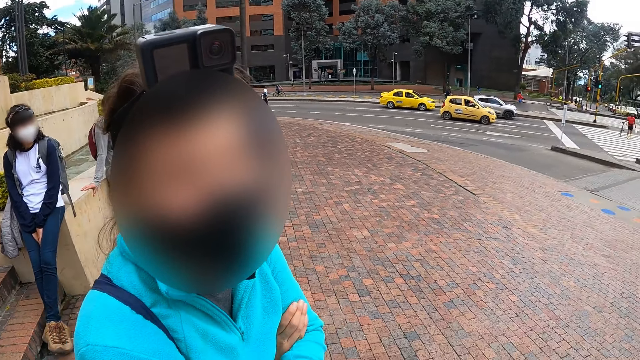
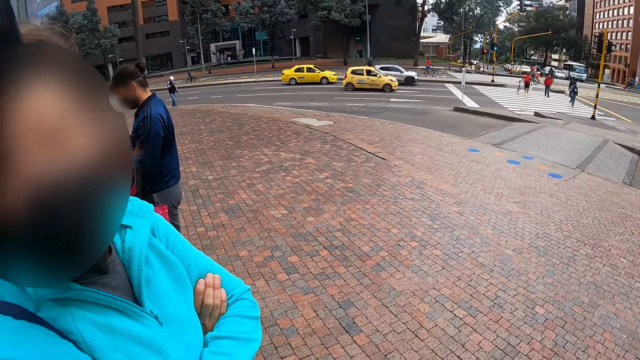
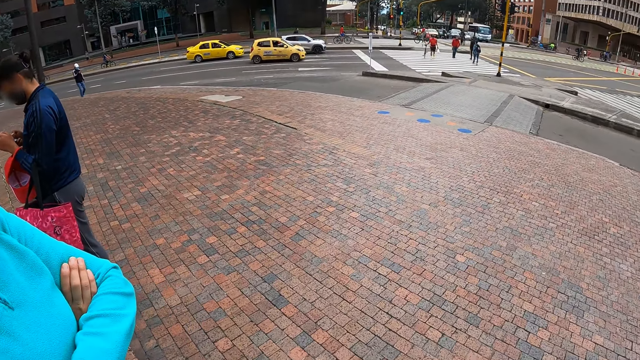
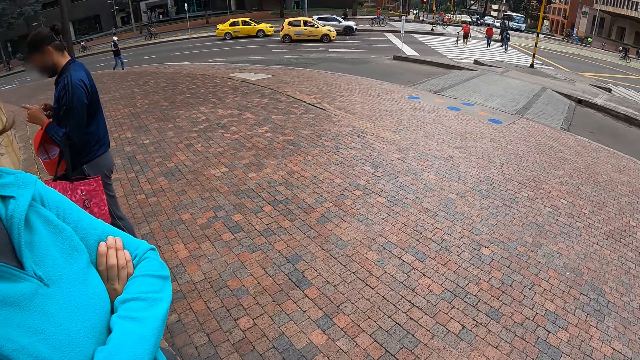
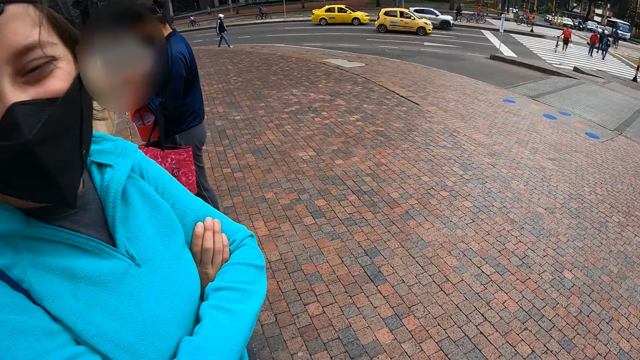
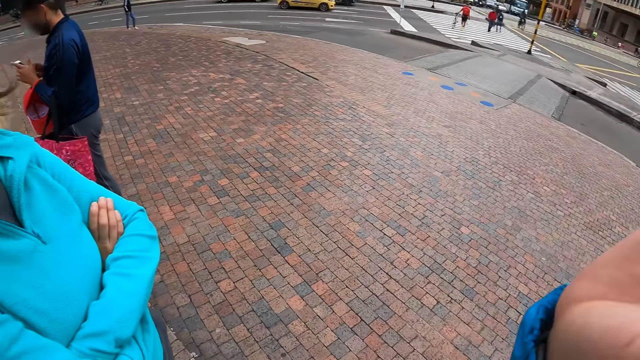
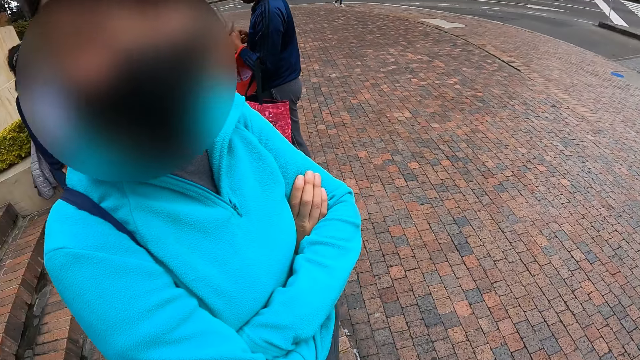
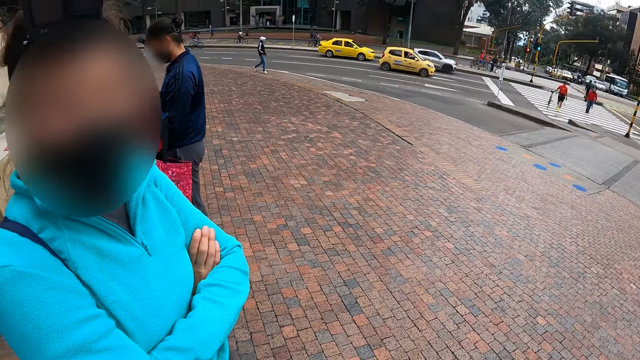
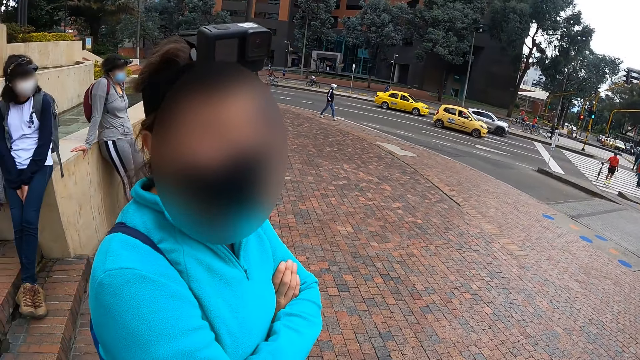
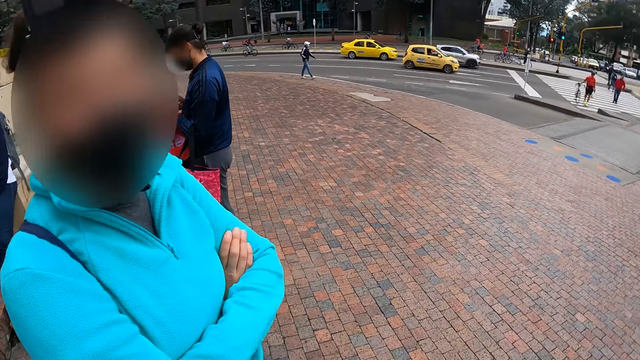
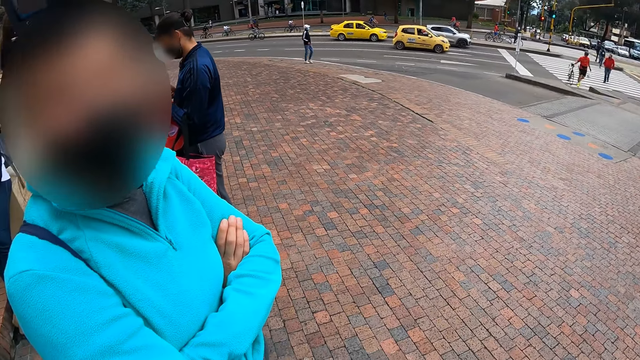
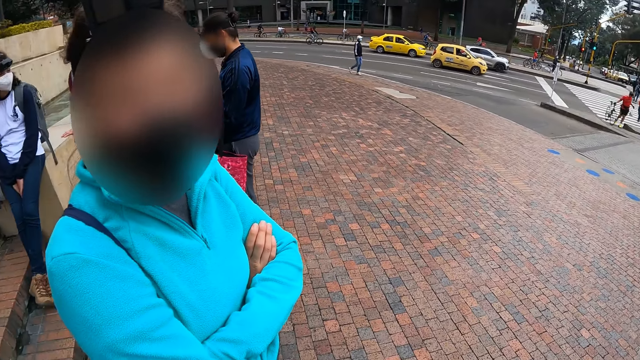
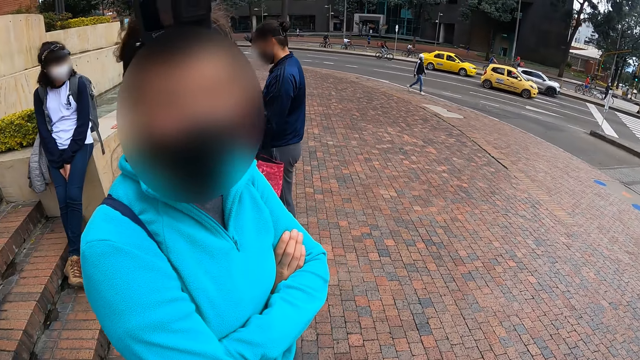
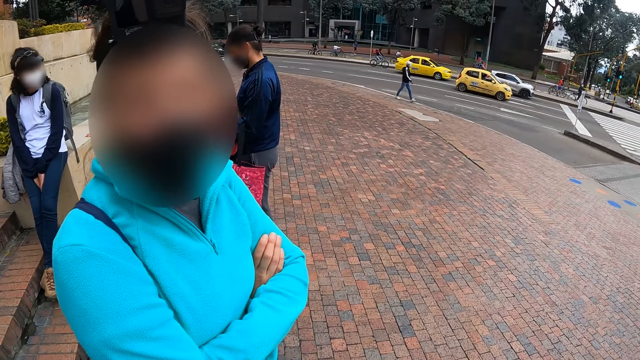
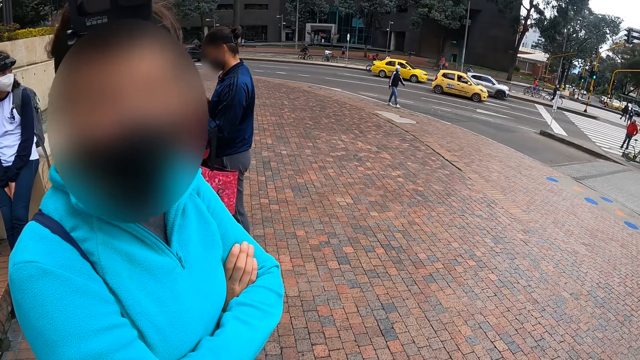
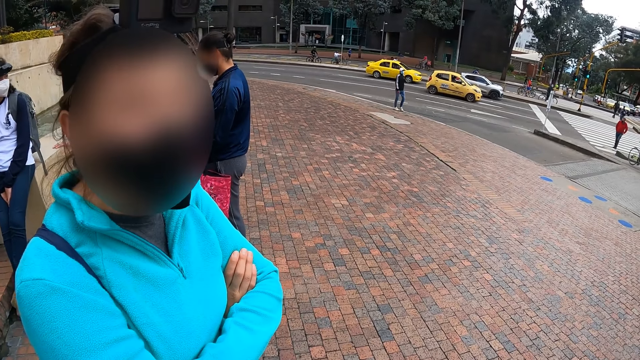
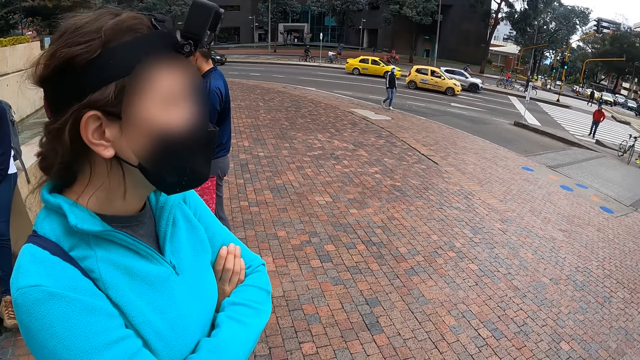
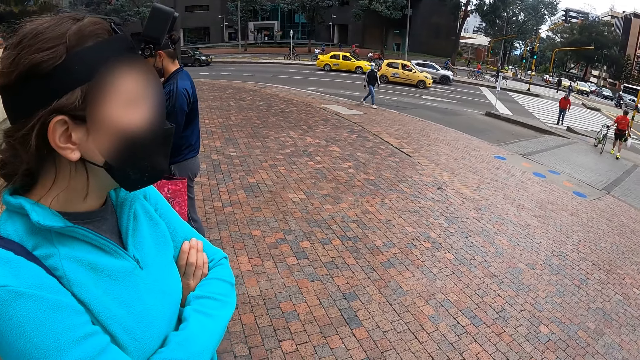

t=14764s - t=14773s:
The camera wearer looks around. A man operates his phone with both hands. The camera wearer talks to a person.

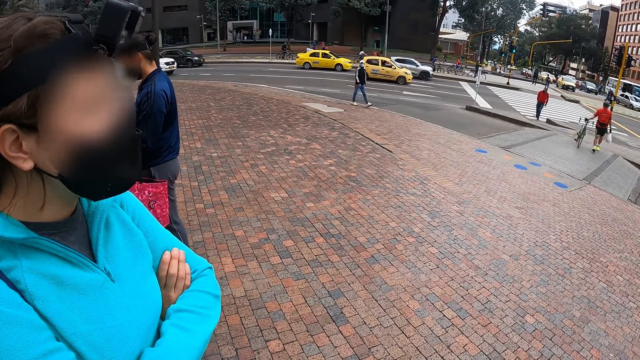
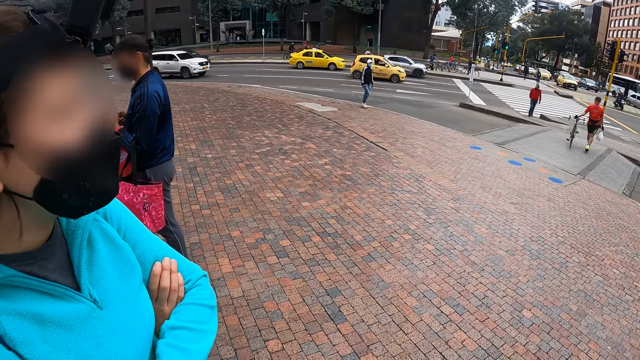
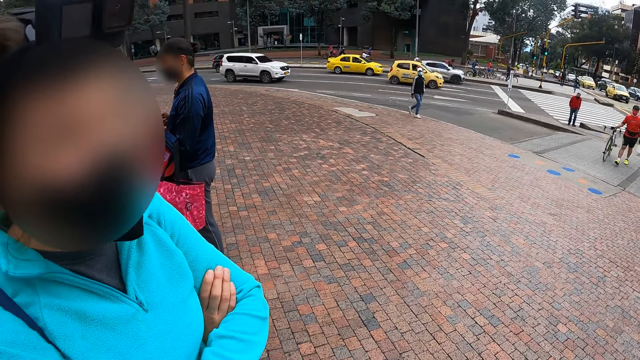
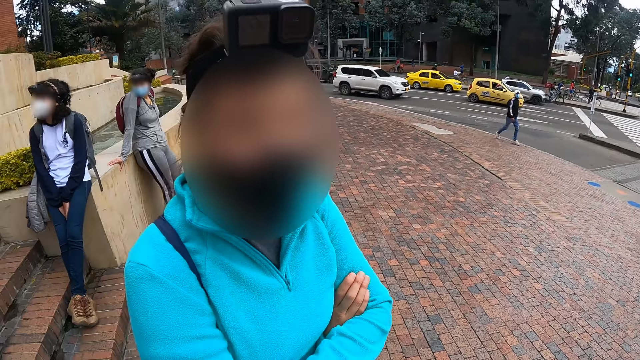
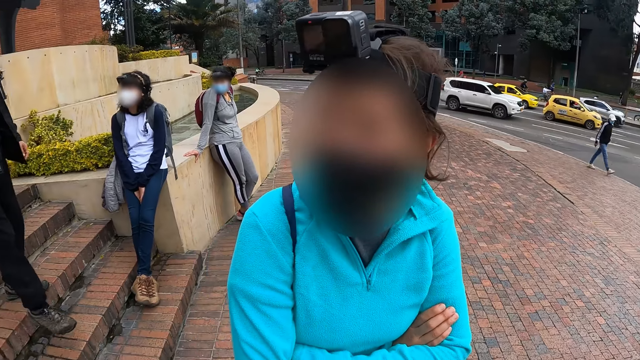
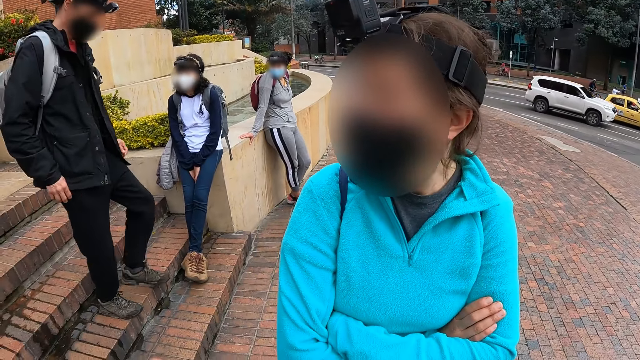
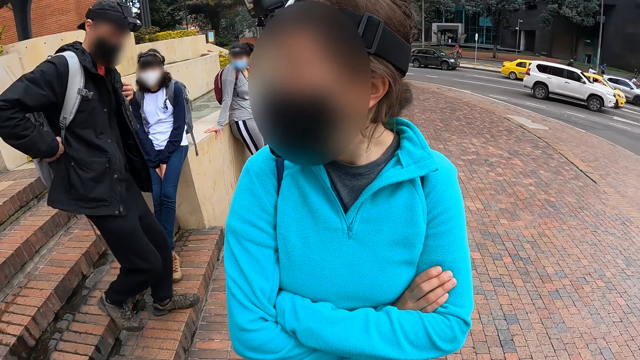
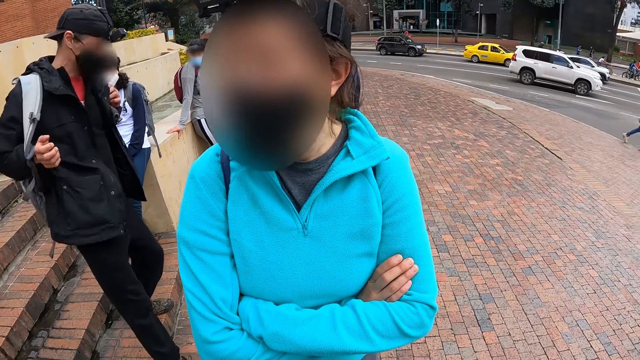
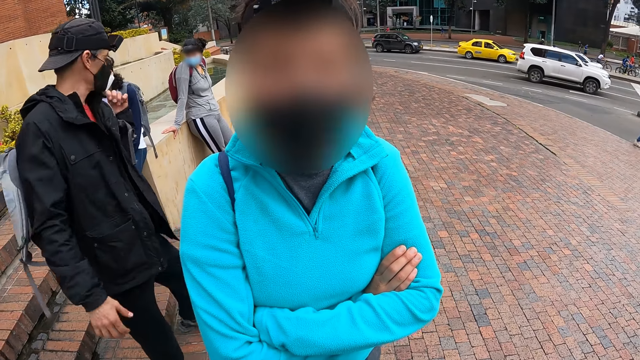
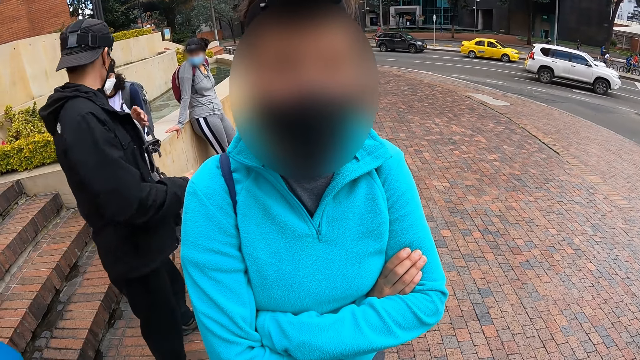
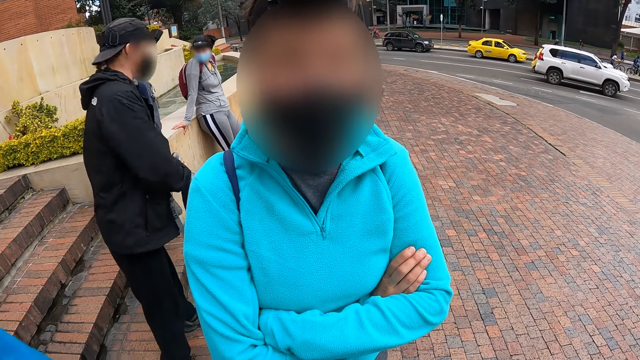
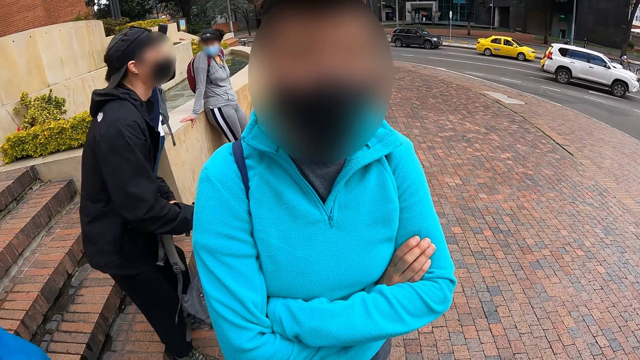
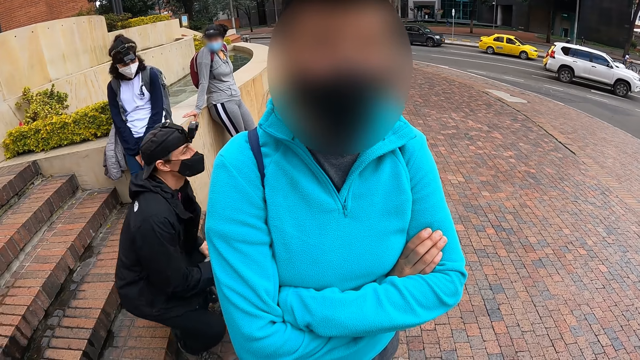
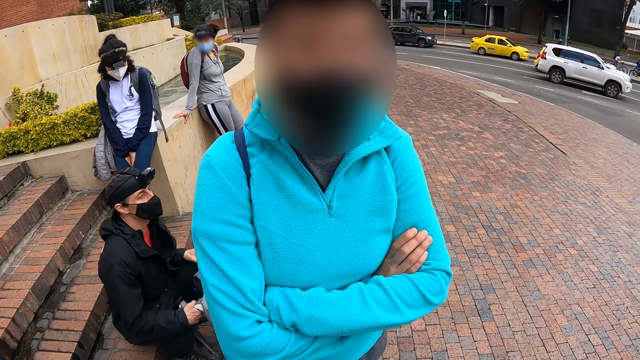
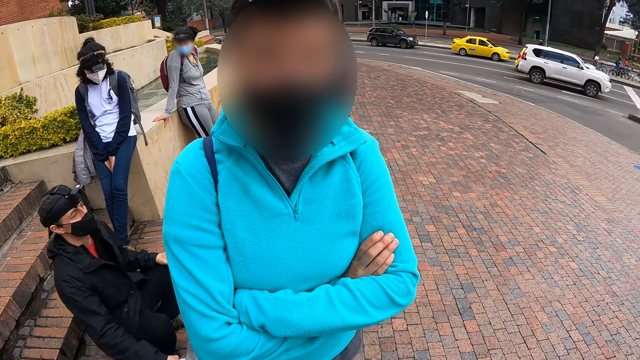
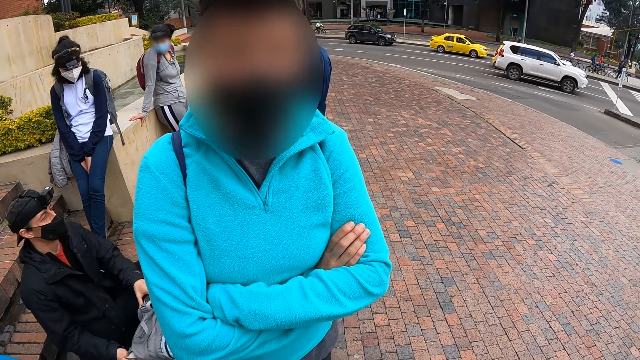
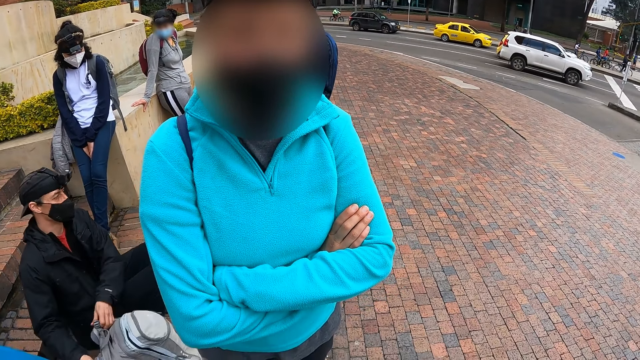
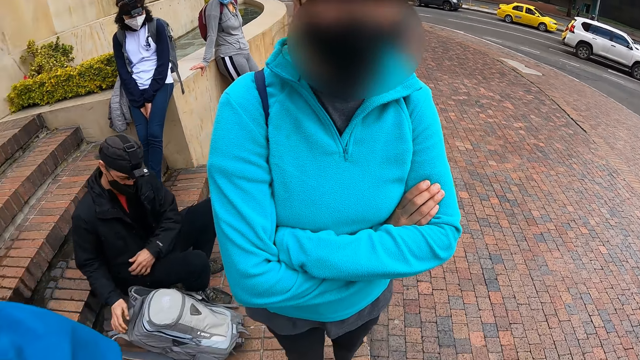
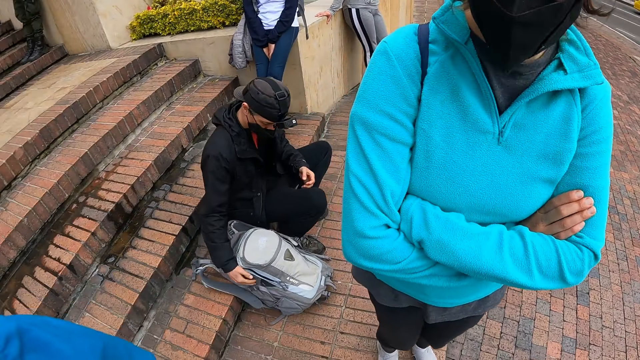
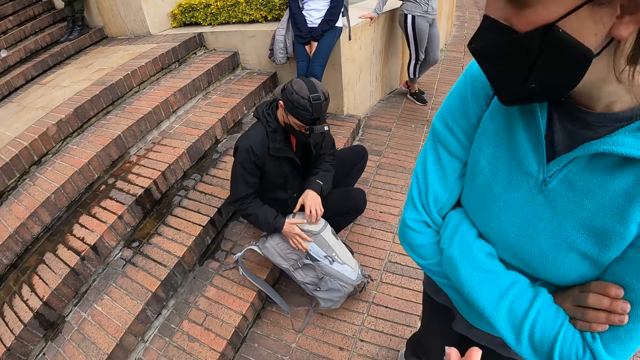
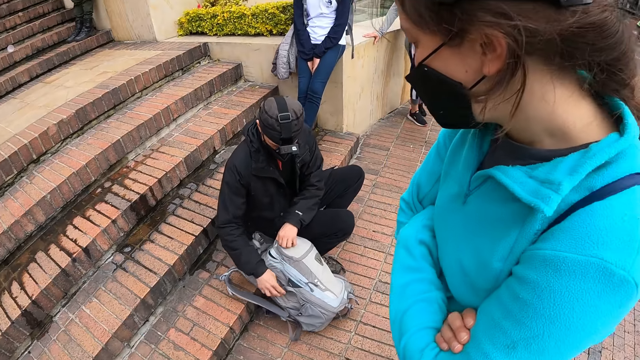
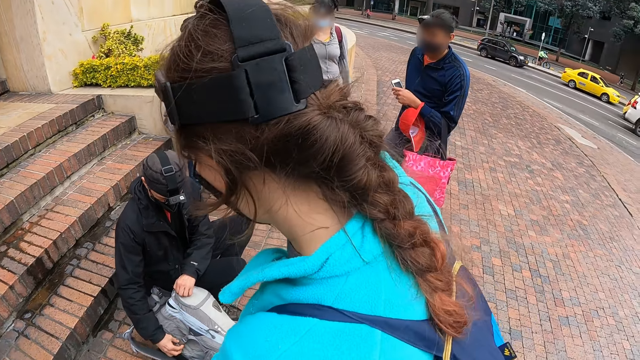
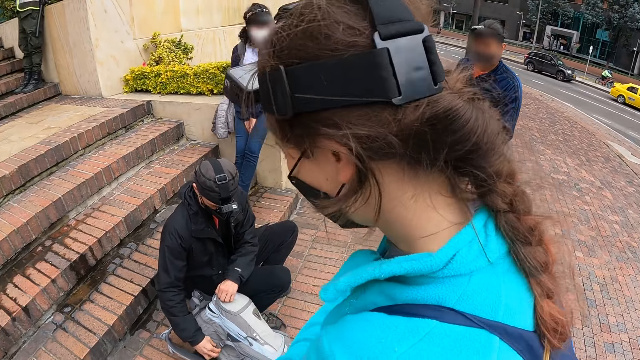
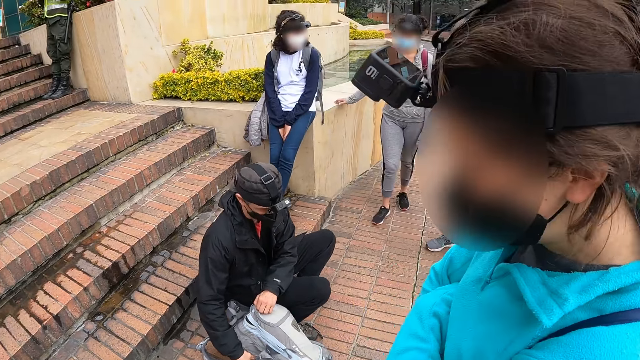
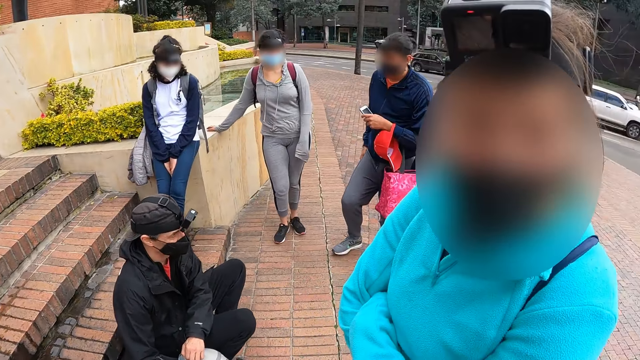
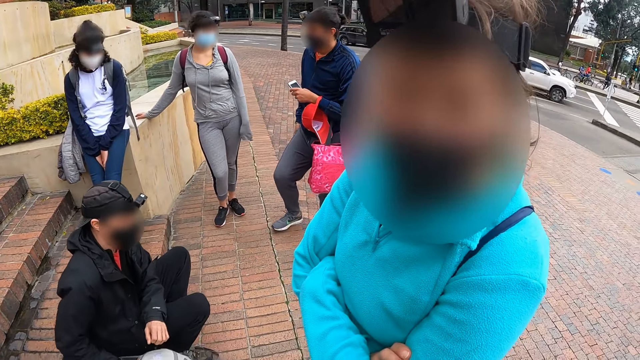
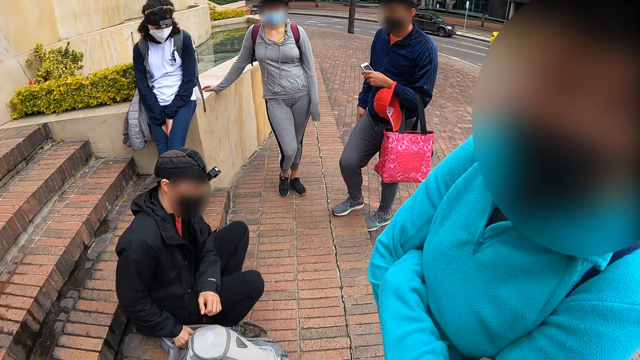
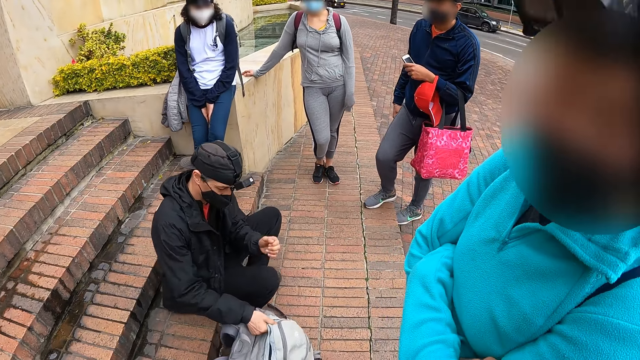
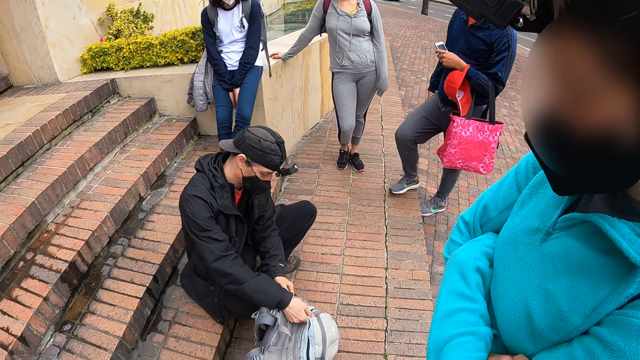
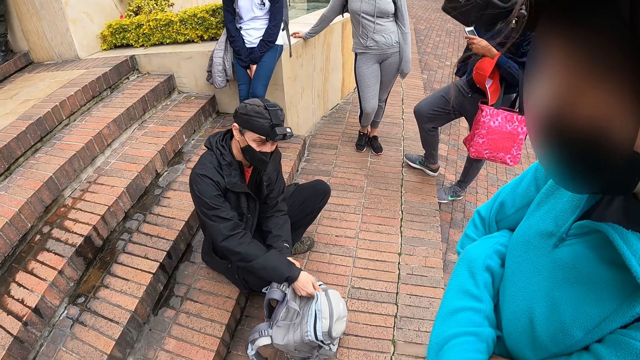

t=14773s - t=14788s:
The man climbs down the stairs. He removes his bag with his right hand, holds the bag with his right hand, and sits on the stairs. He drops the bag on the floor with his left hand and touches the bag with both hands. Another man converses with the woman. The first man moves the bag with his right hand.
